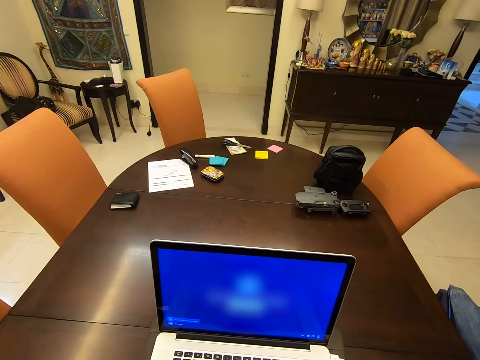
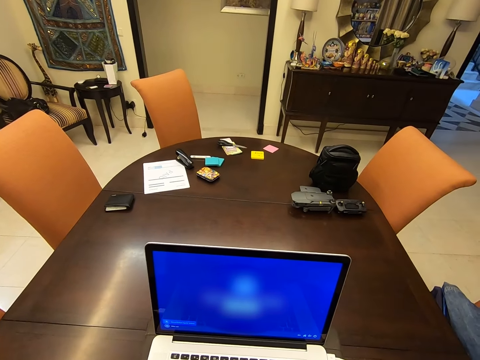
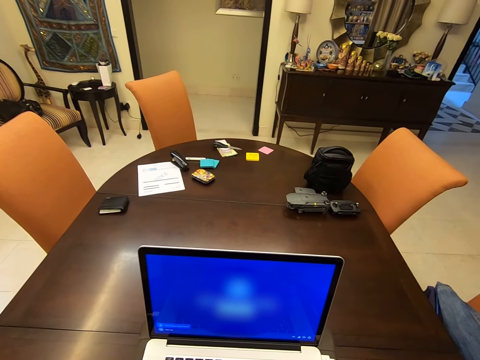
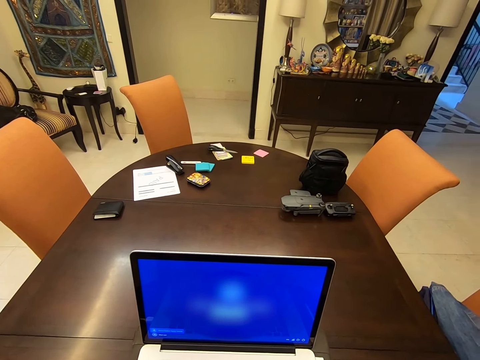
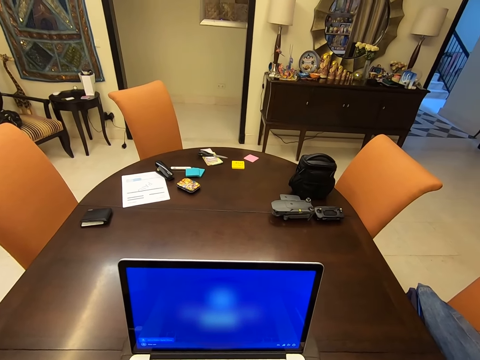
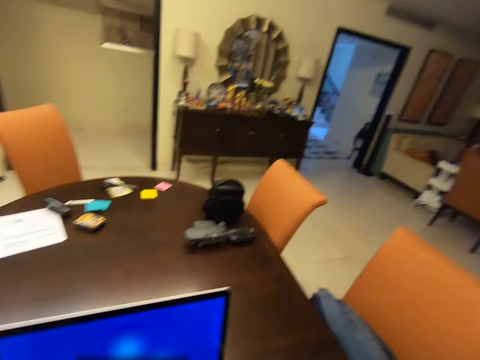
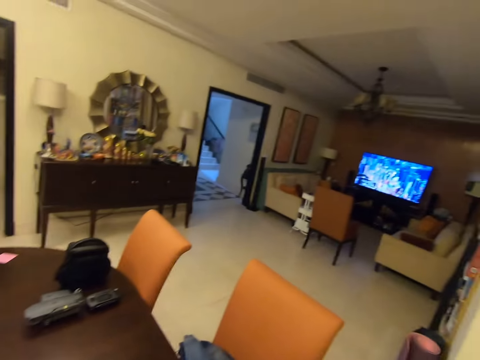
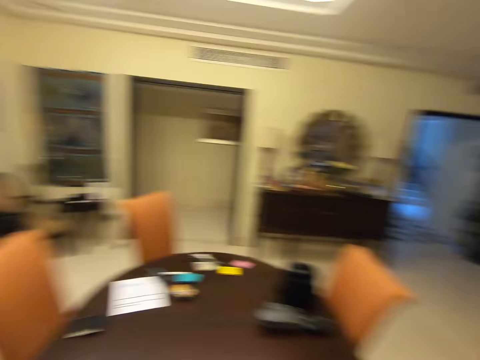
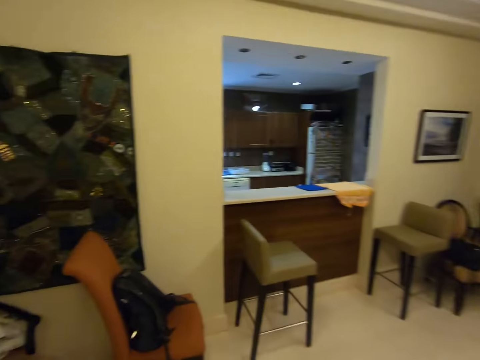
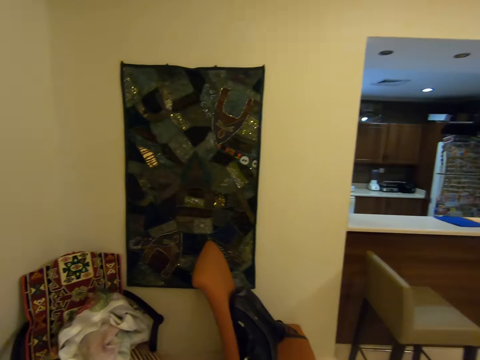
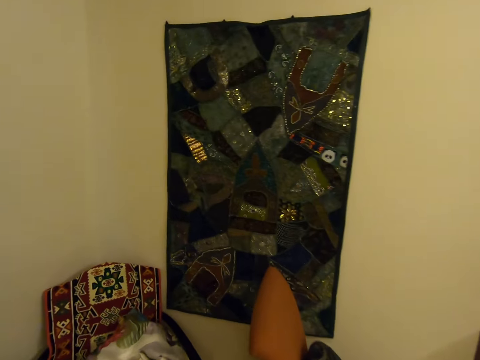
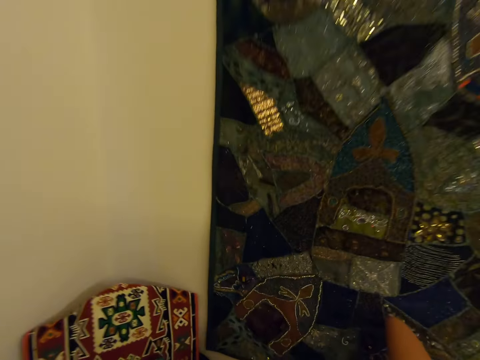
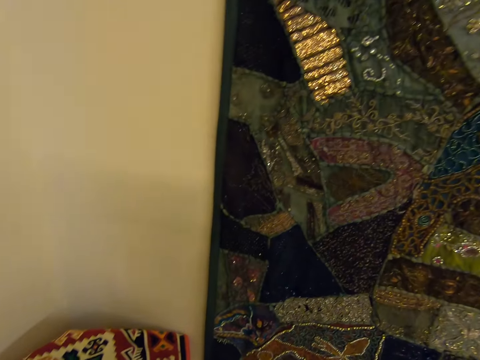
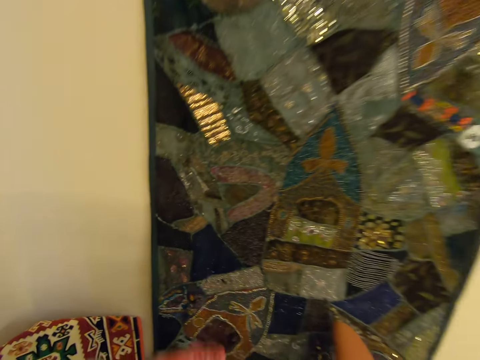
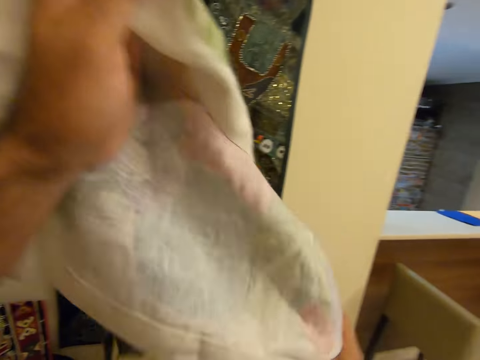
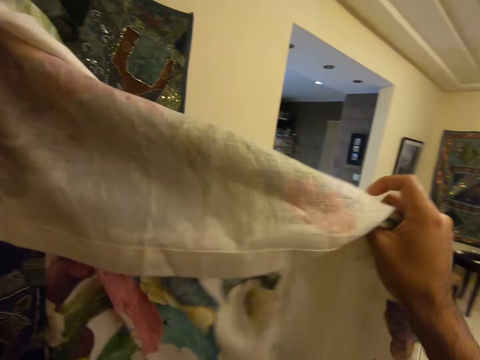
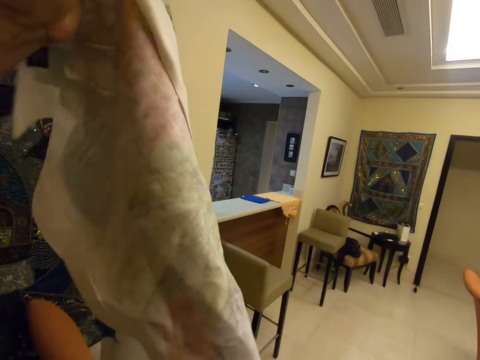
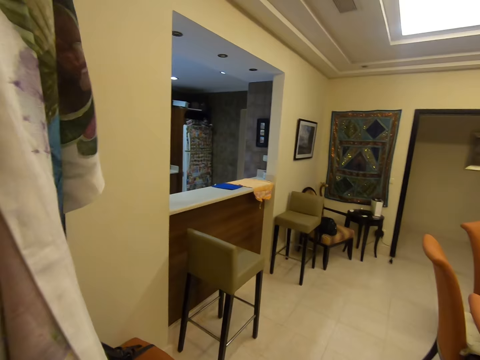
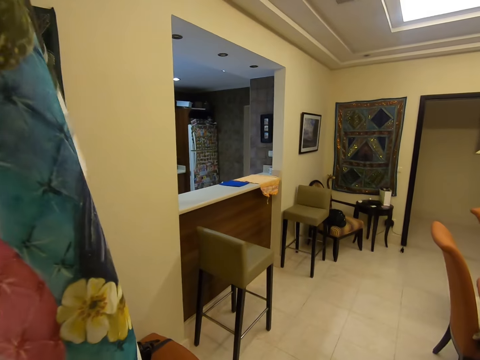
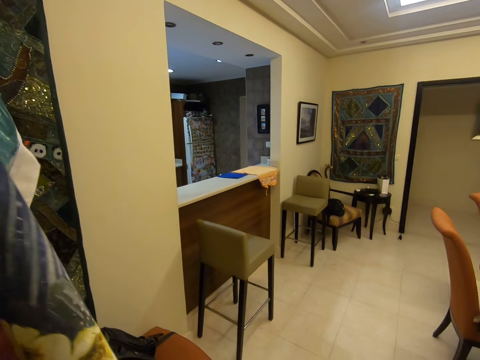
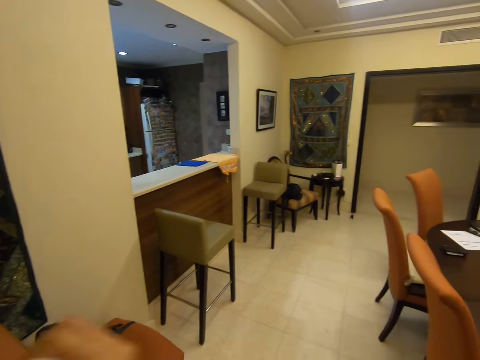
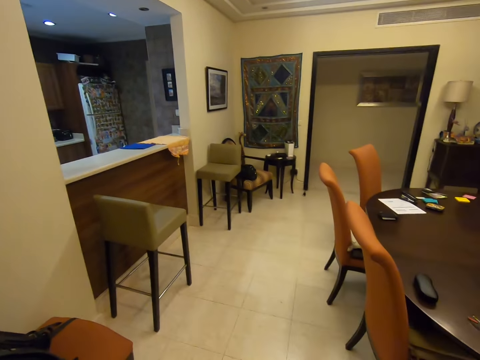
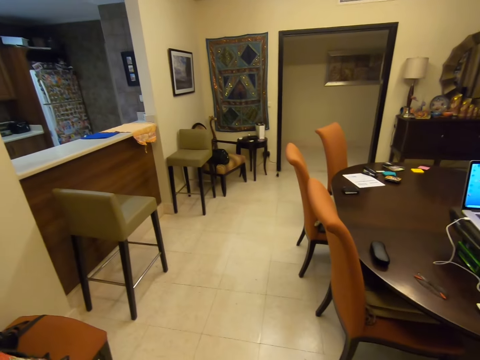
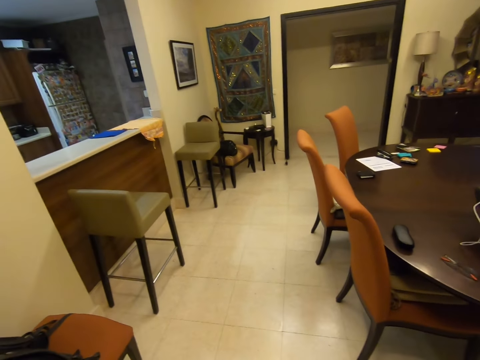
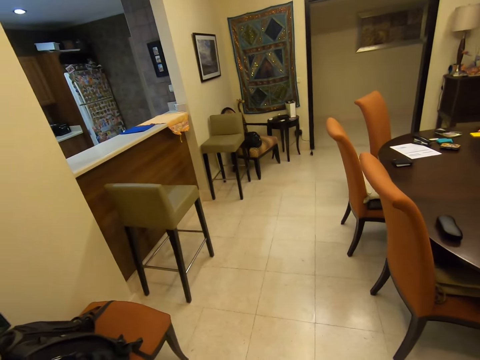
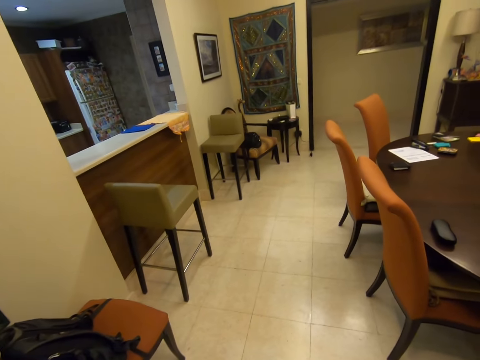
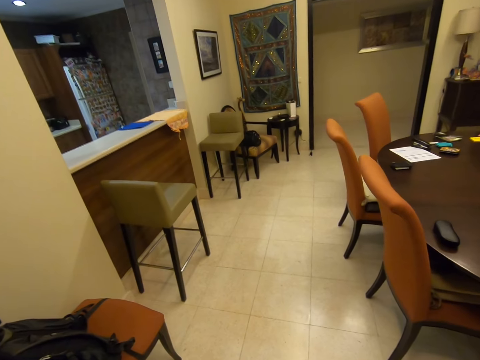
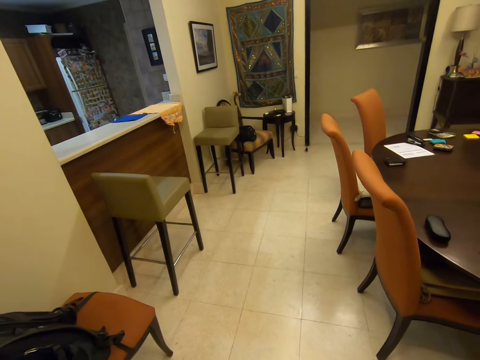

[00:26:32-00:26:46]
The camera wearer looks around. They walk. They pick up a cloth. They look at the cloth. They look around.

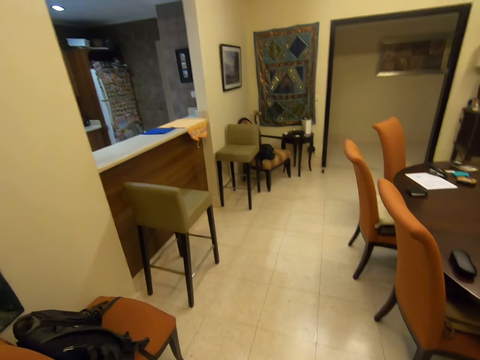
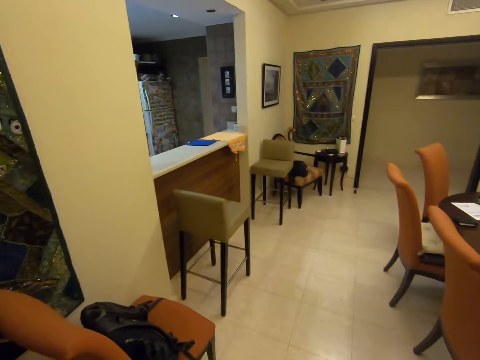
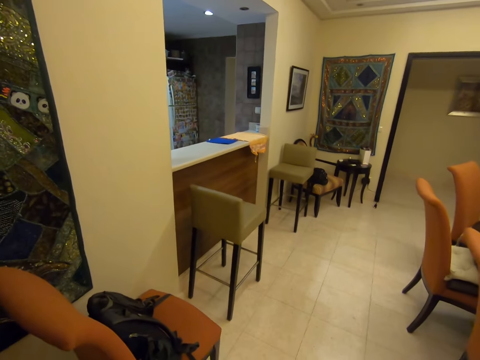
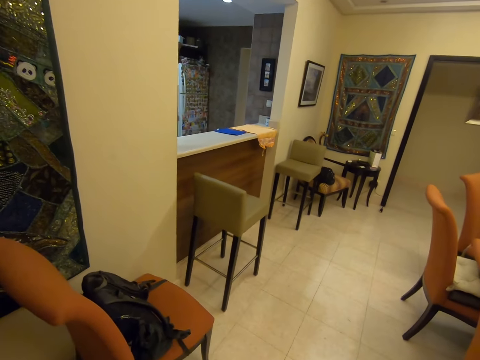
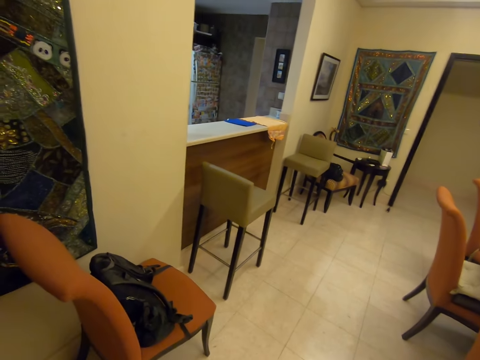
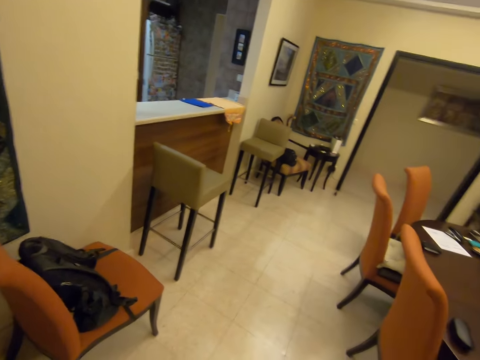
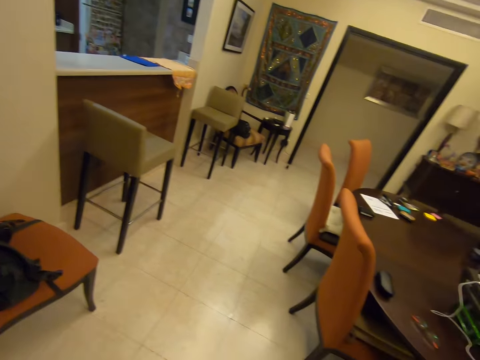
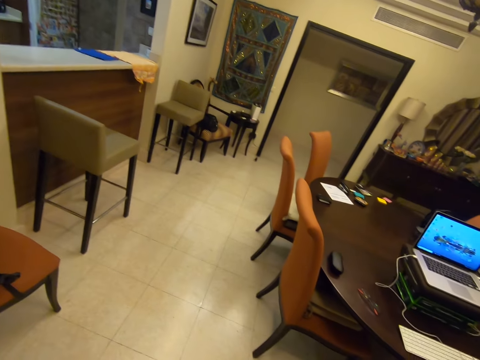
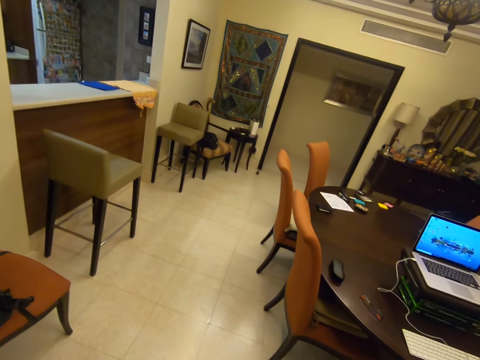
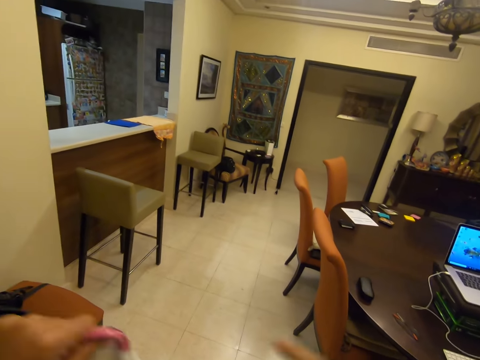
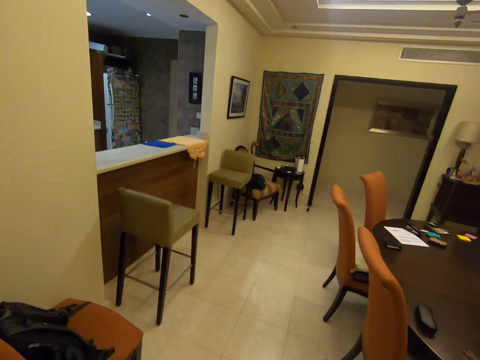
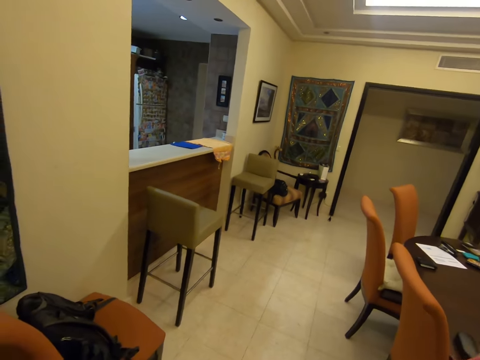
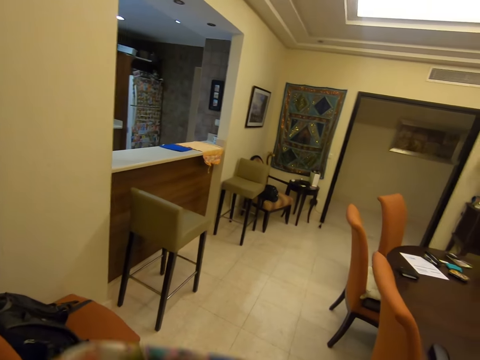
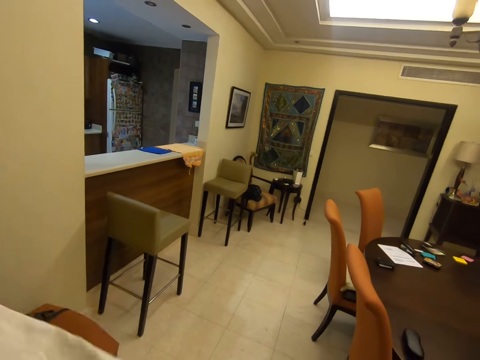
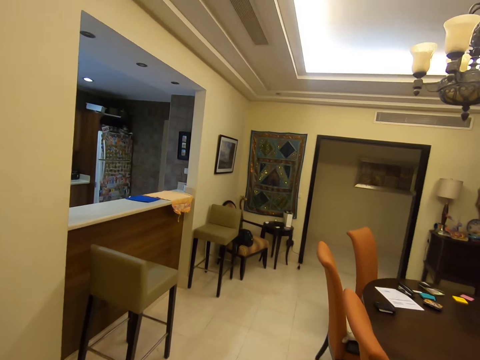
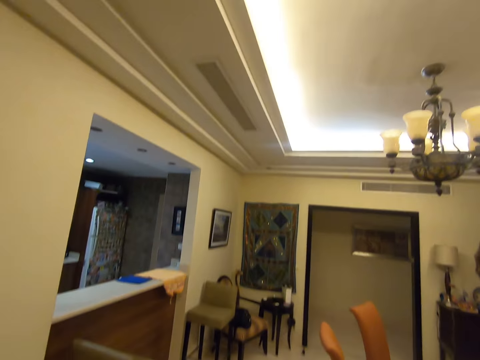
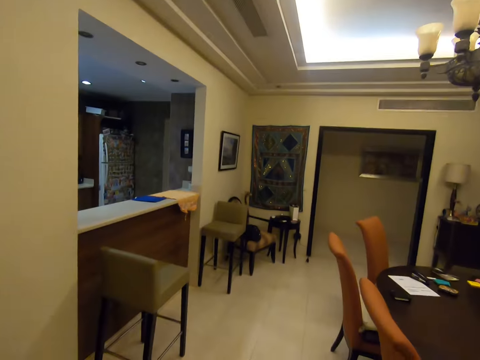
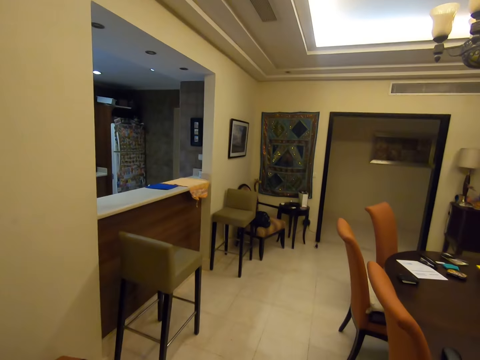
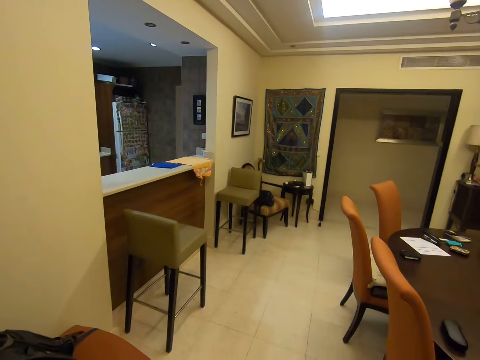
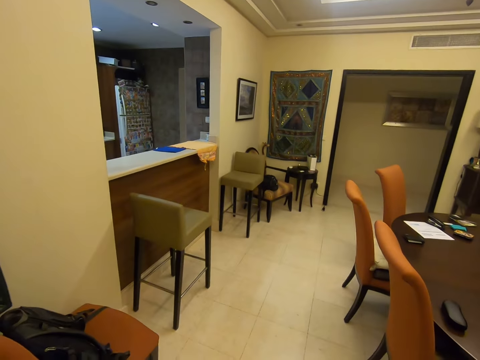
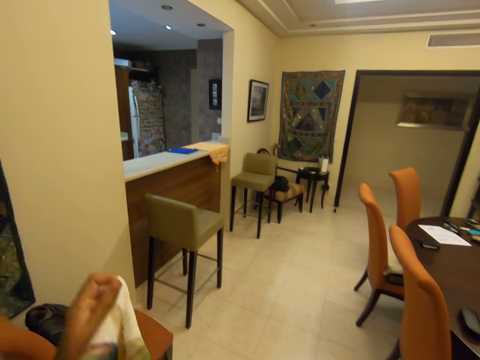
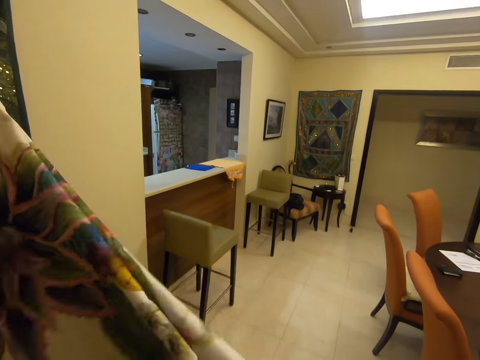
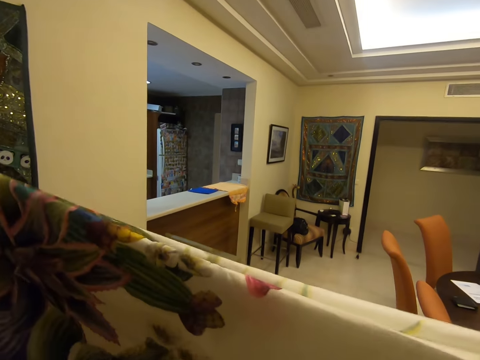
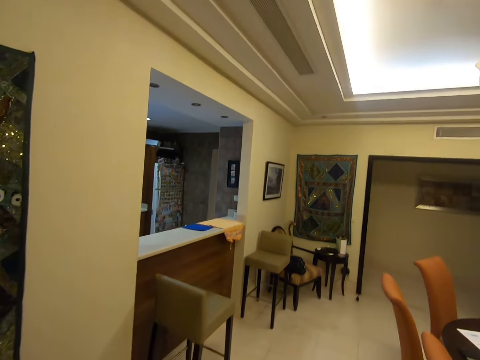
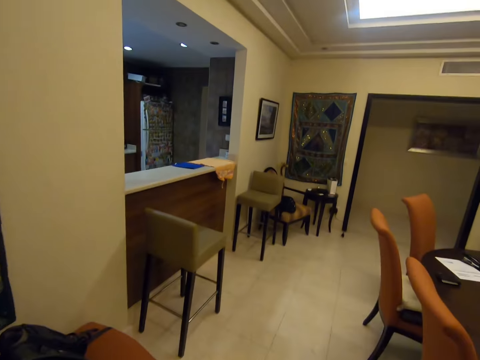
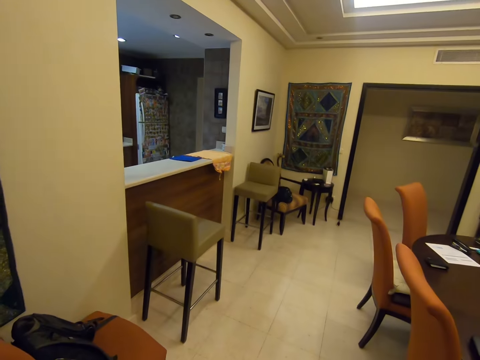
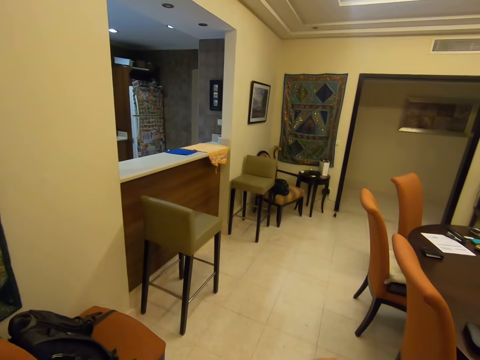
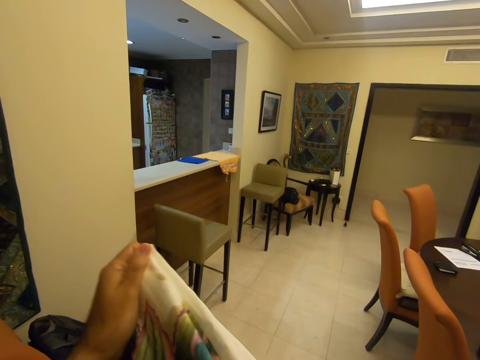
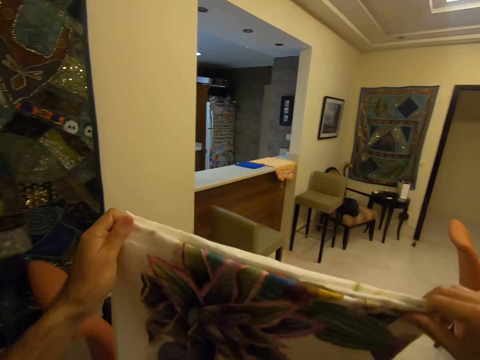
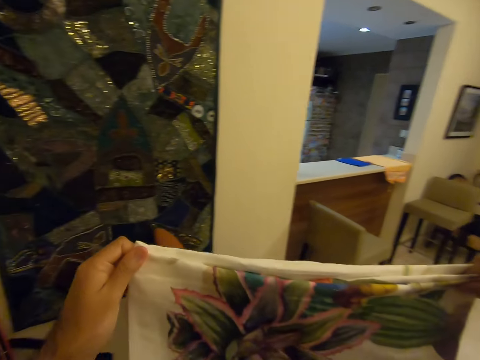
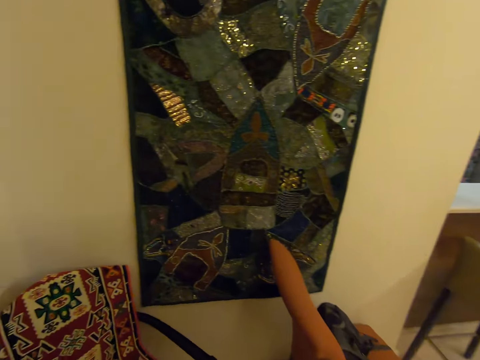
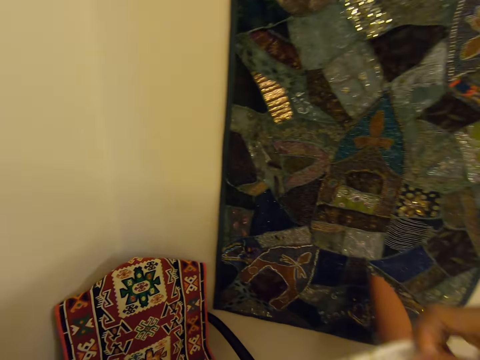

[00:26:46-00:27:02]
The camera wearer looks around. They look at a bag on the chair. They look at the laptop. They look at the bag on the chair. They hold the cloth. They fold clothes. They look around. They look at the cloth. They lift the cloth. They look around. They look at the cloth. They fold the cloth. They fold it again.
